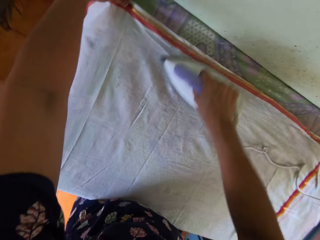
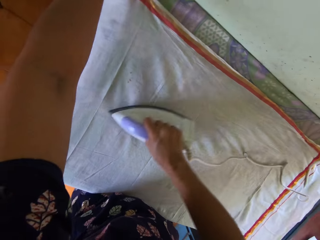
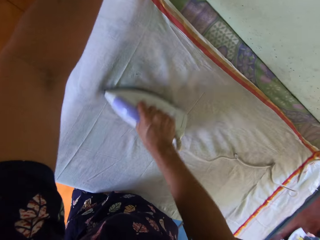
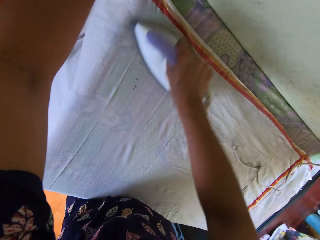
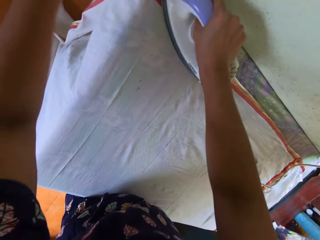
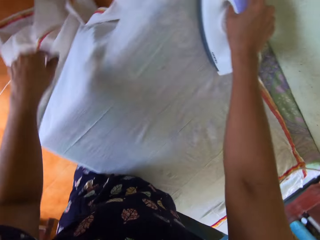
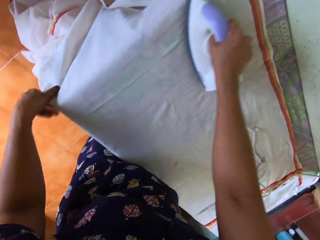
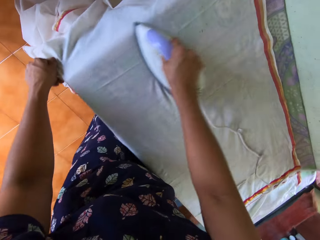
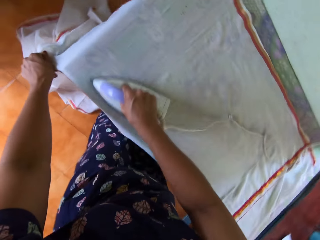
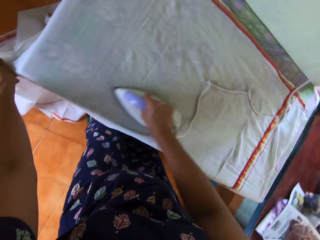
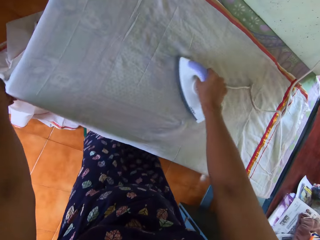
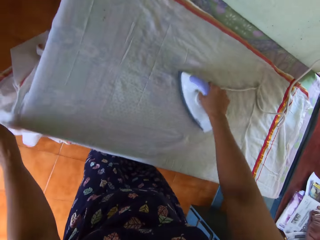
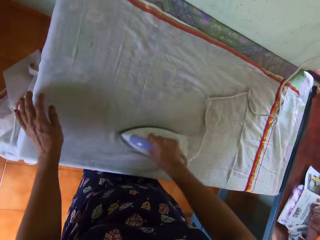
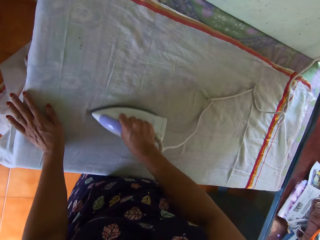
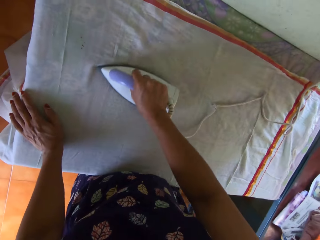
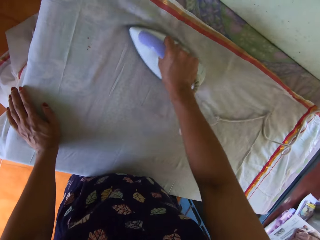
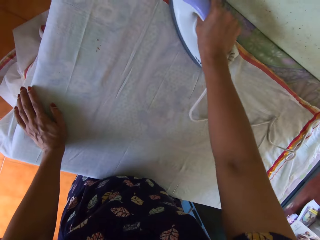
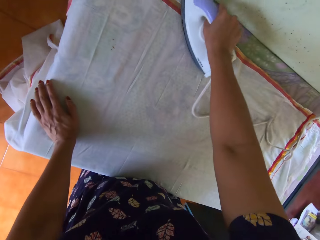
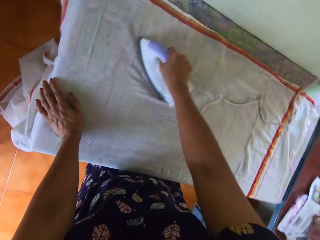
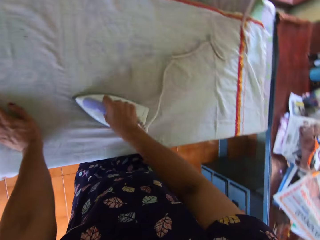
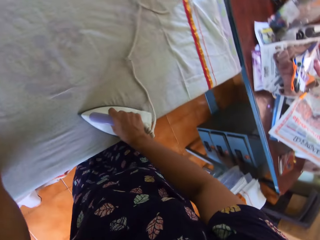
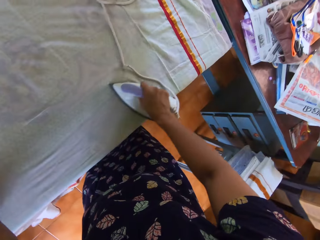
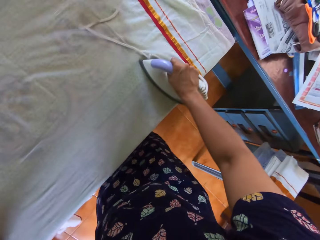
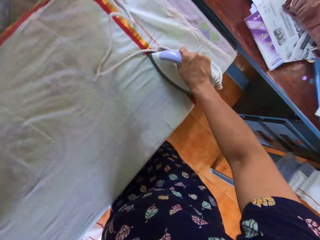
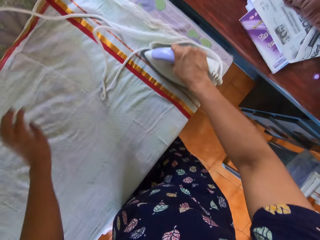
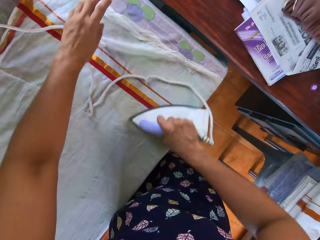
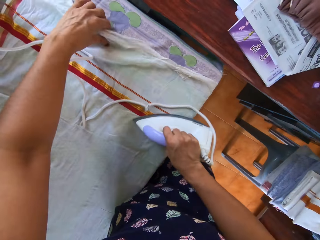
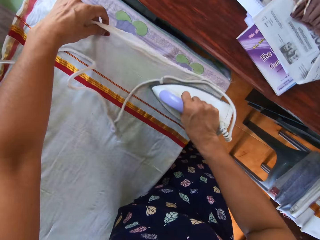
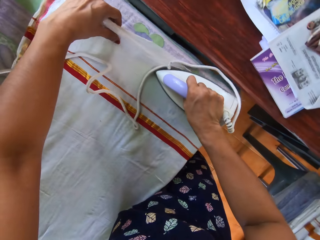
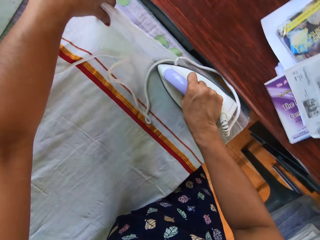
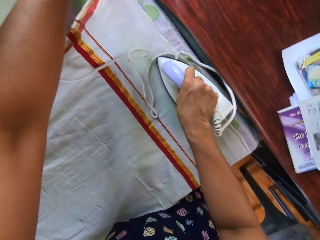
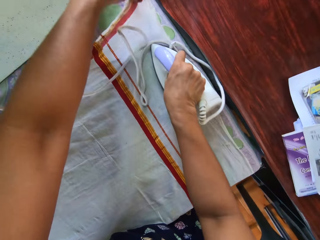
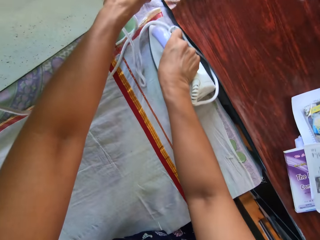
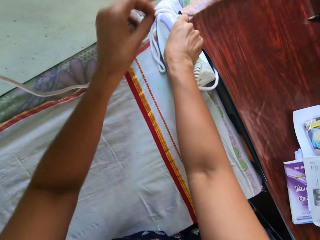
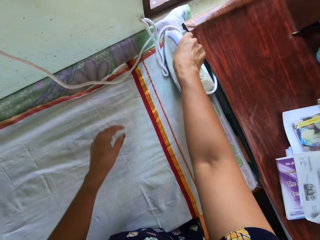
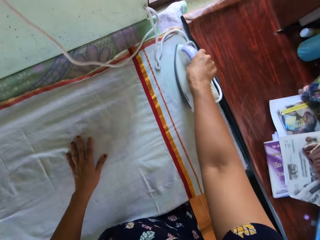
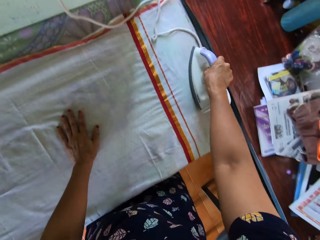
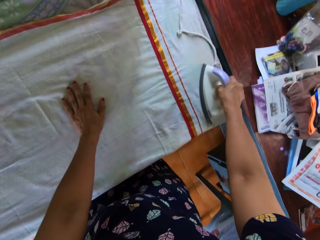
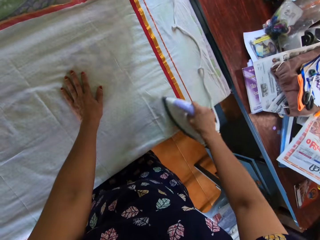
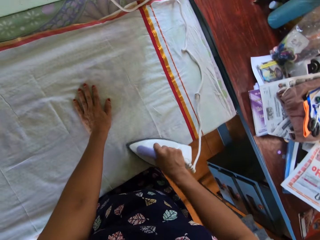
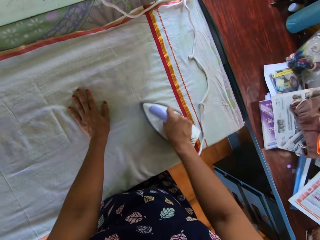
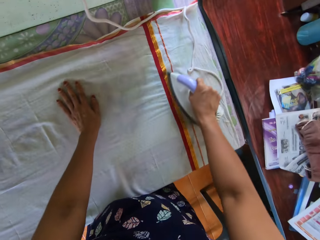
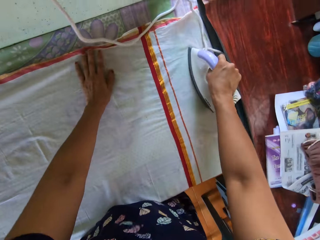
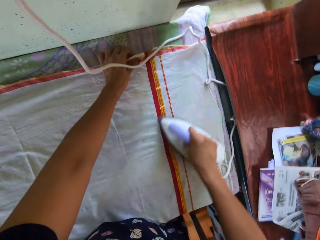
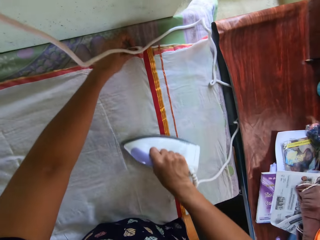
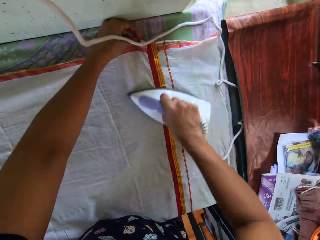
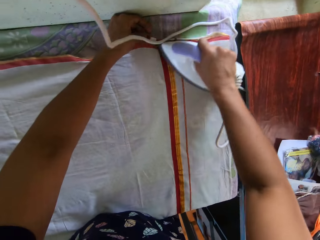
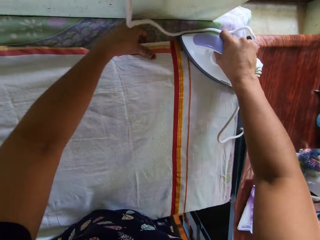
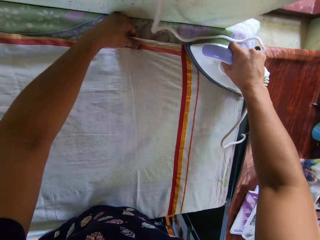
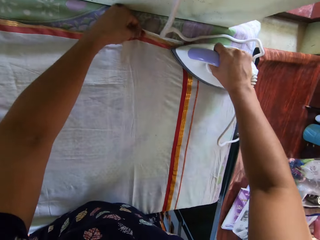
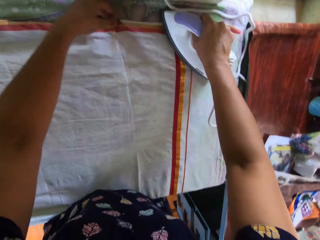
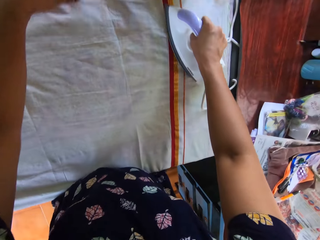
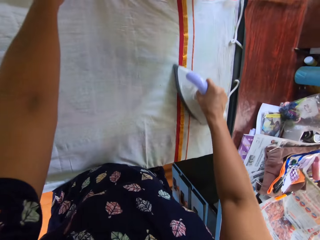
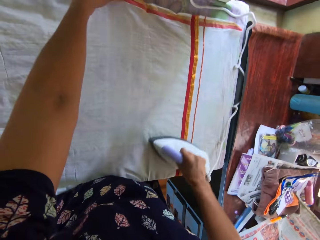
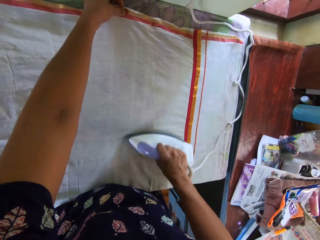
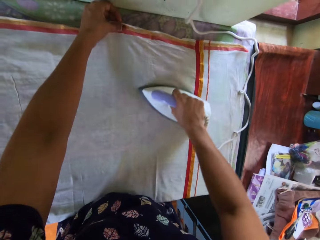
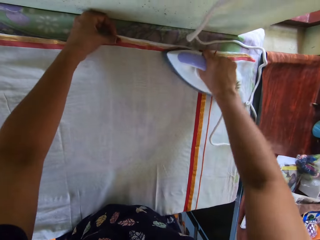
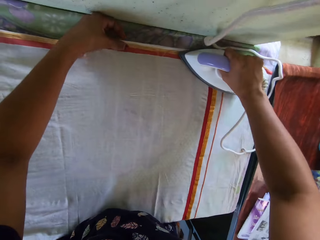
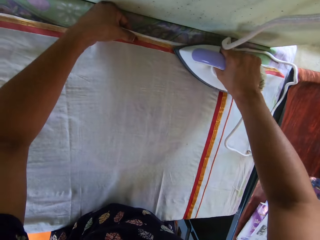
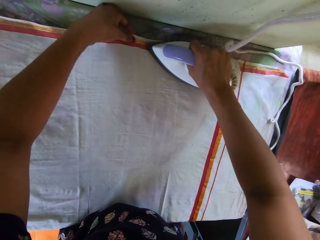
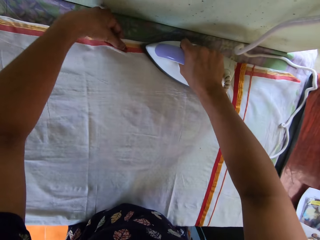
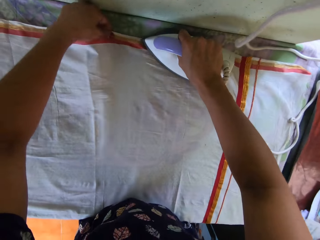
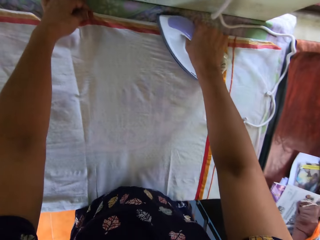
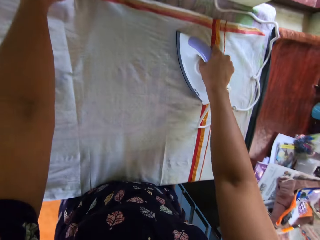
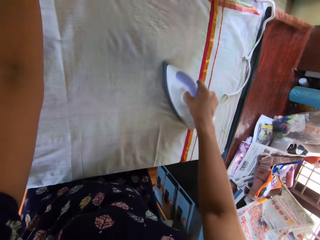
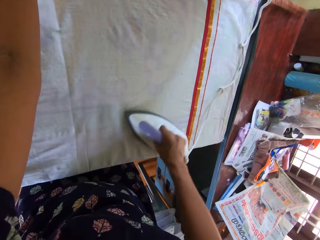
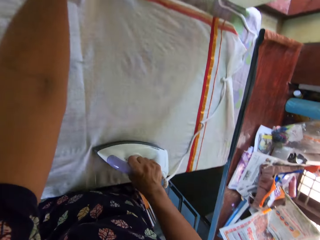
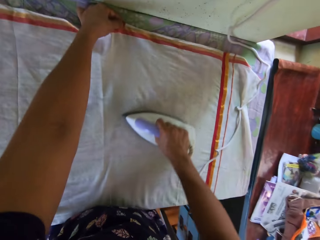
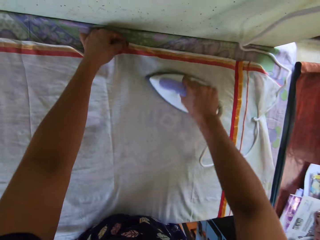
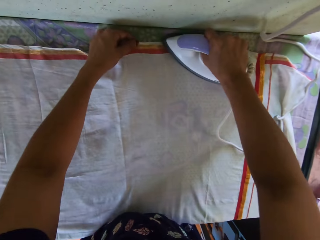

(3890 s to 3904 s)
The camera wearer moves her hand. She moves her hand again. She stretches the piece of cloth. She moves her hand. She moves her hand again. She stretches the piece of cloth. She stretches the piece of cloth again.

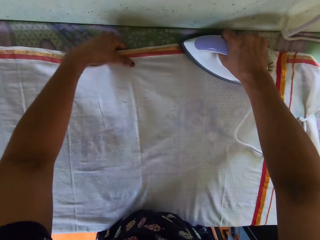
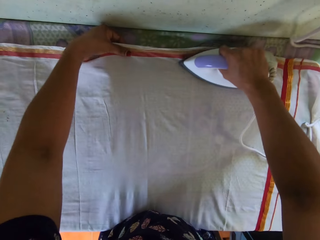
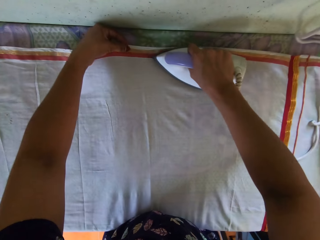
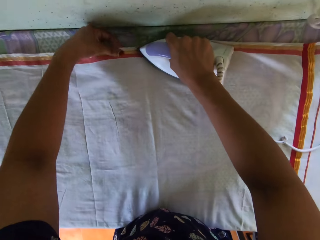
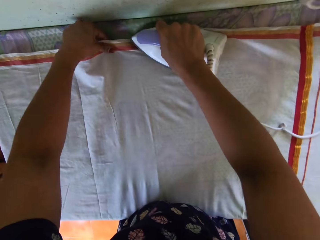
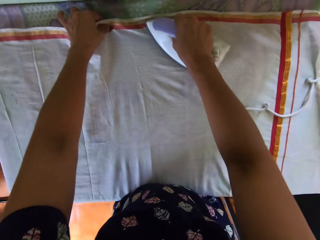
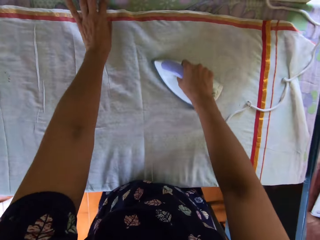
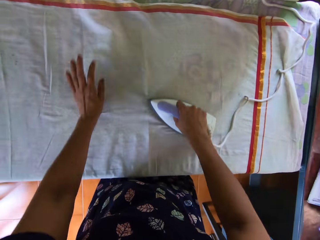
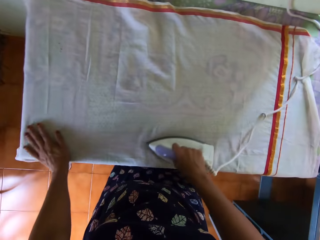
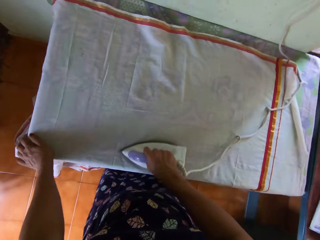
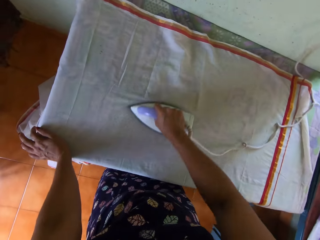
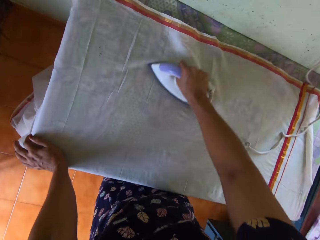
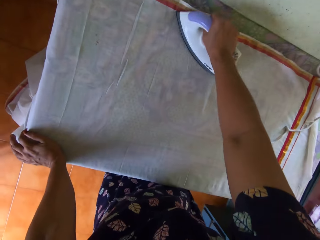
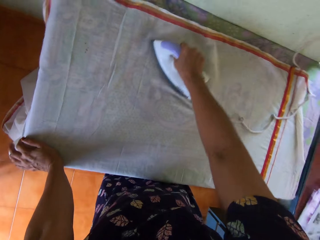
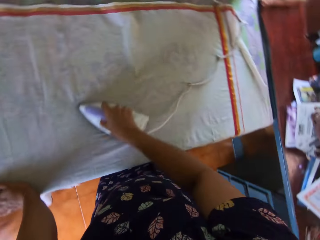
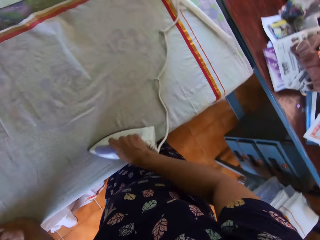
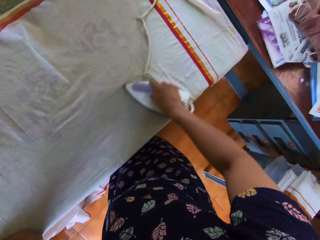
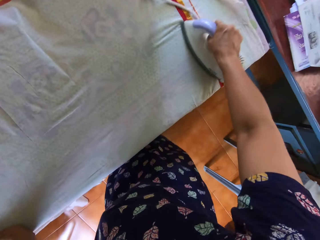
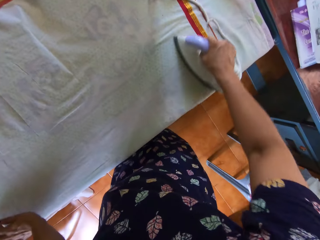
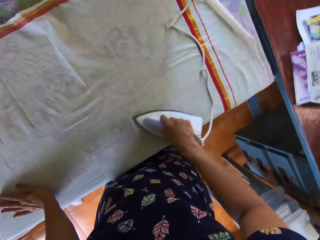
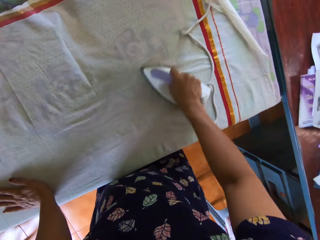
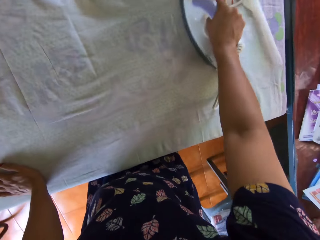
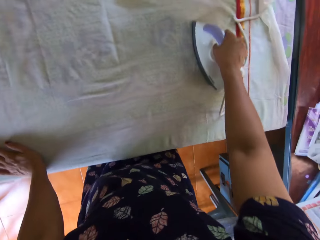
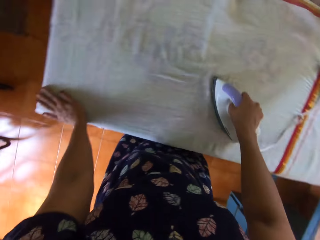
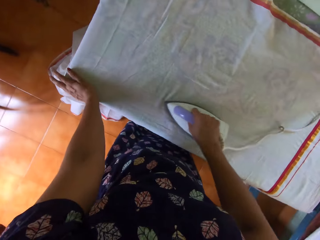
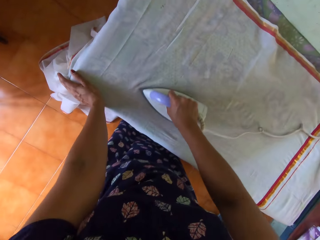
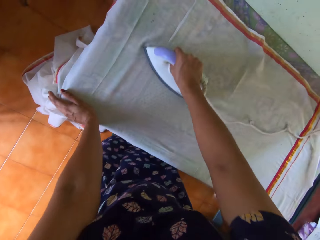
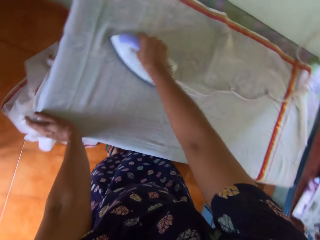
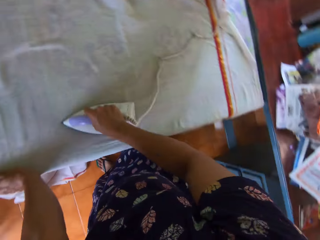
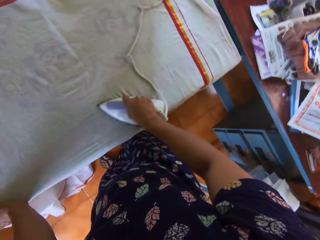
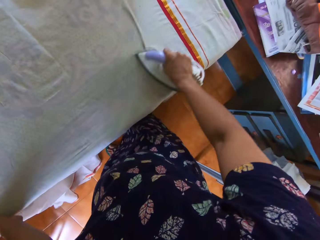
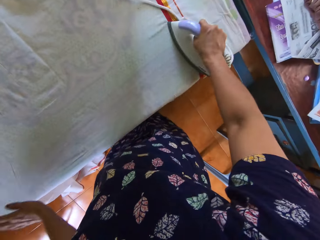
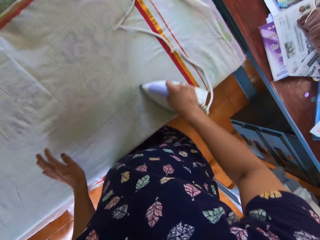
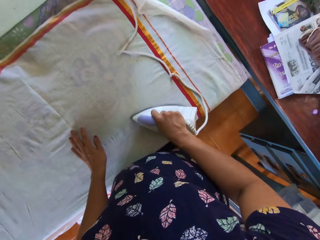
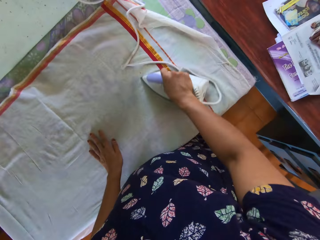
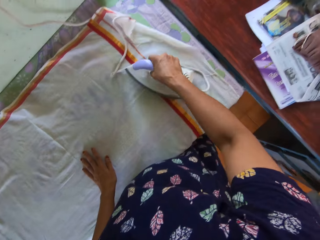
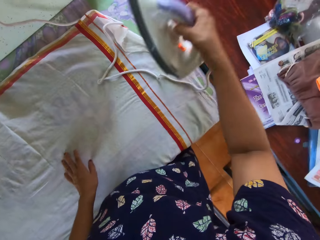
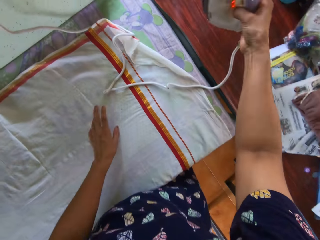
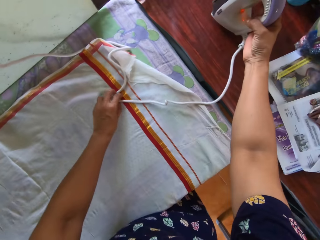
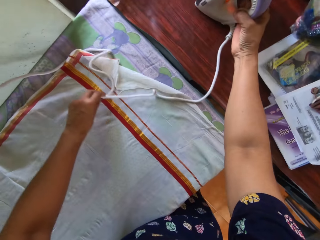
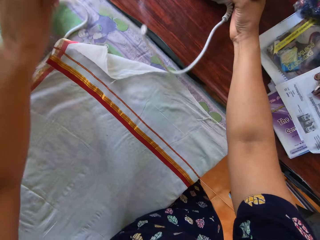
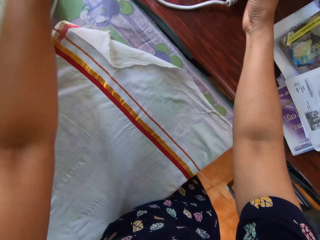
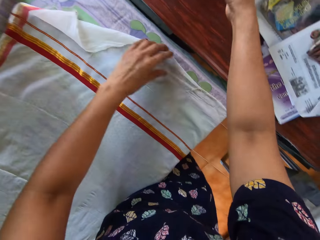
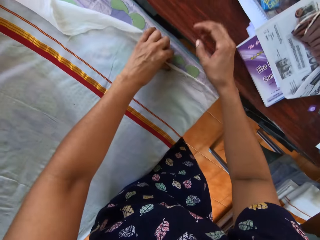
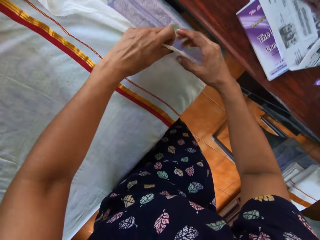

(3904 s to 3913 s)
The camera wearer holds the piece of cloth. They hold the piece of cloth repeatedly. They move the iron cable. They drop the pressing iron on the desk.
